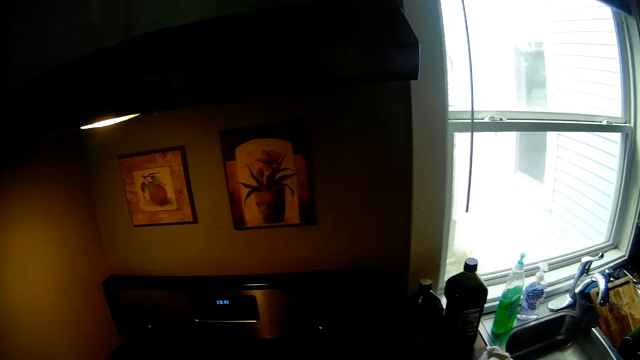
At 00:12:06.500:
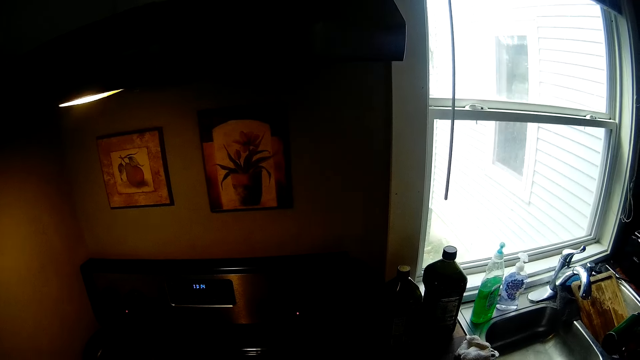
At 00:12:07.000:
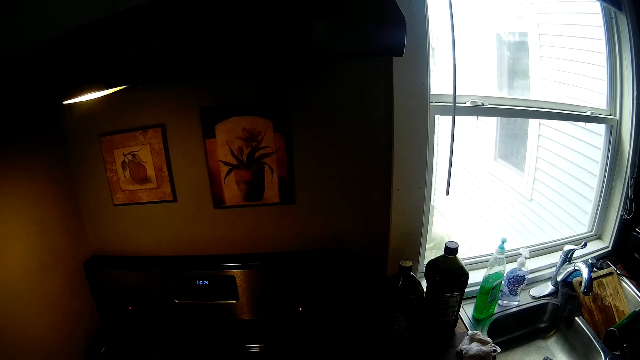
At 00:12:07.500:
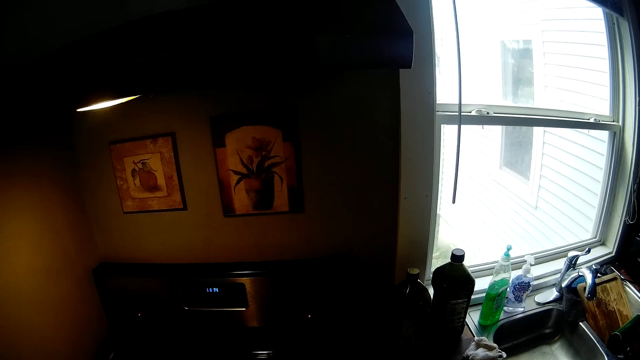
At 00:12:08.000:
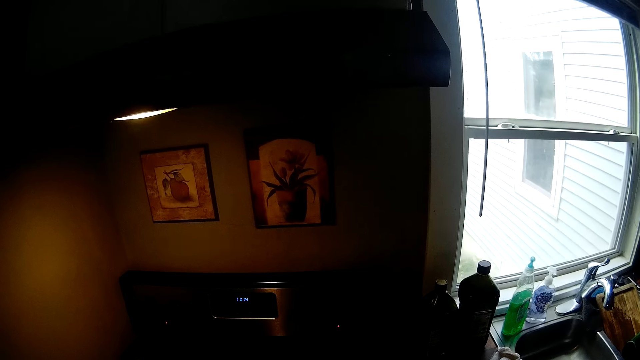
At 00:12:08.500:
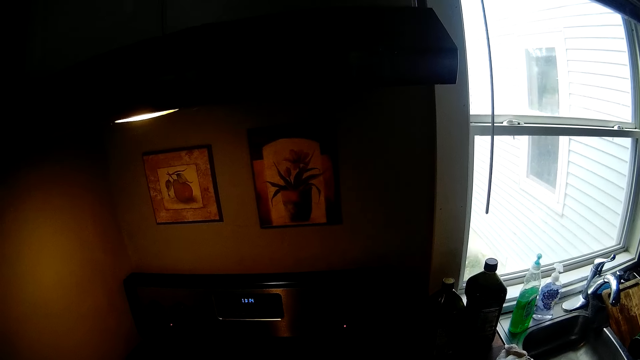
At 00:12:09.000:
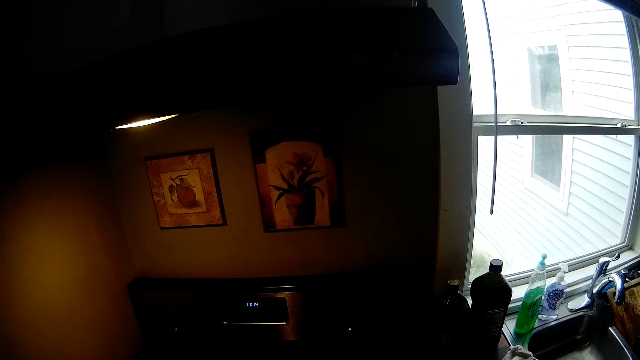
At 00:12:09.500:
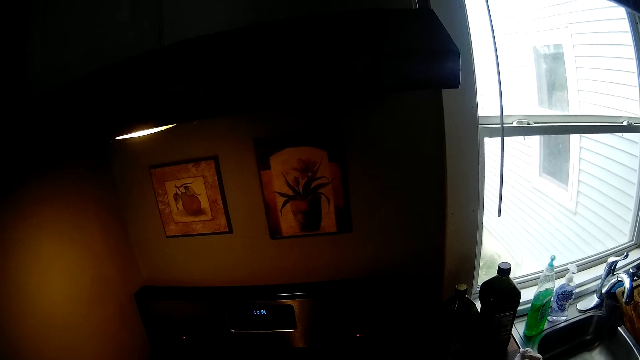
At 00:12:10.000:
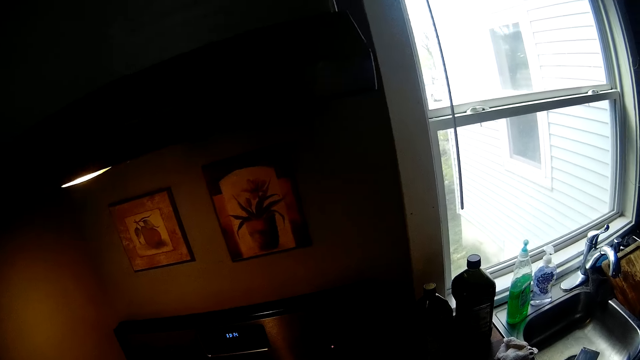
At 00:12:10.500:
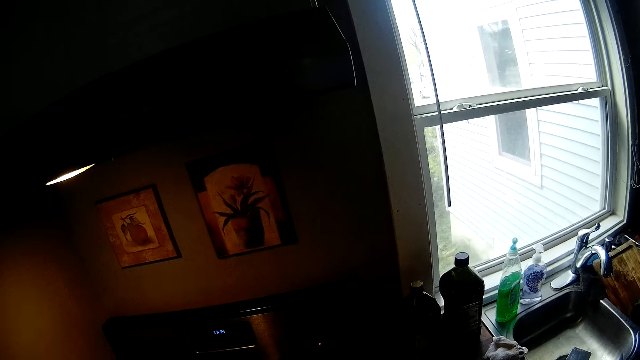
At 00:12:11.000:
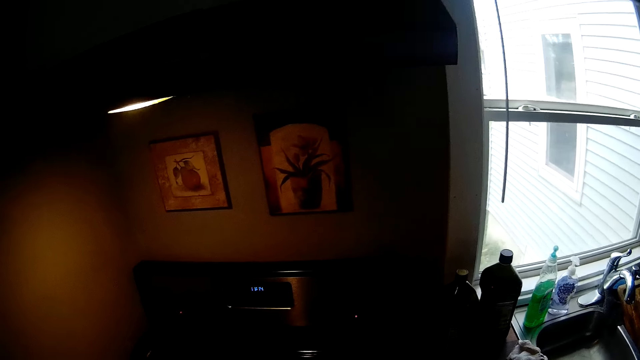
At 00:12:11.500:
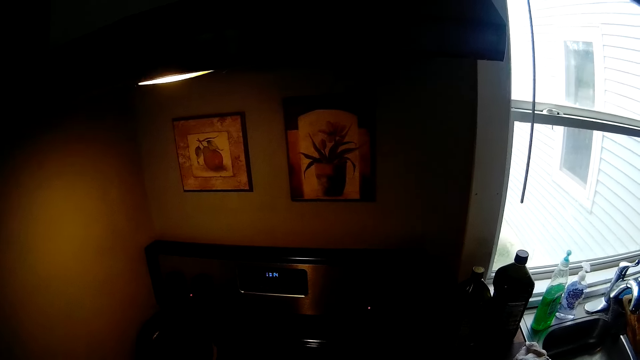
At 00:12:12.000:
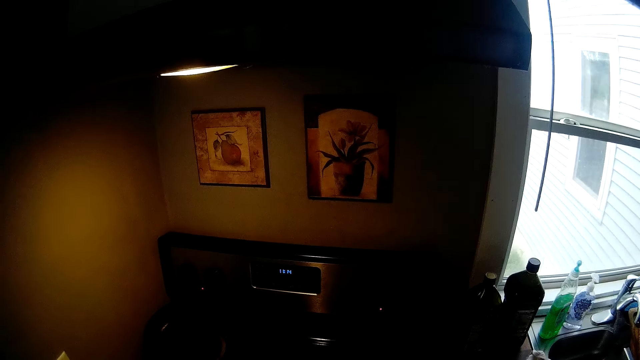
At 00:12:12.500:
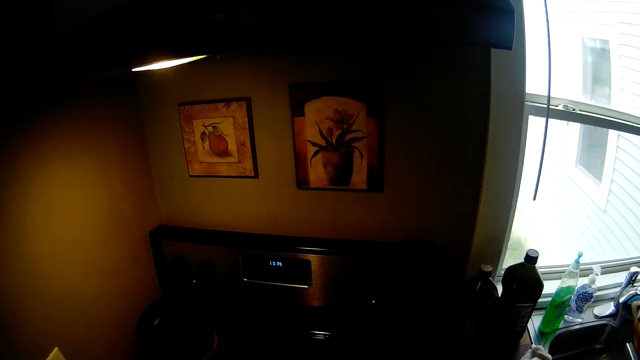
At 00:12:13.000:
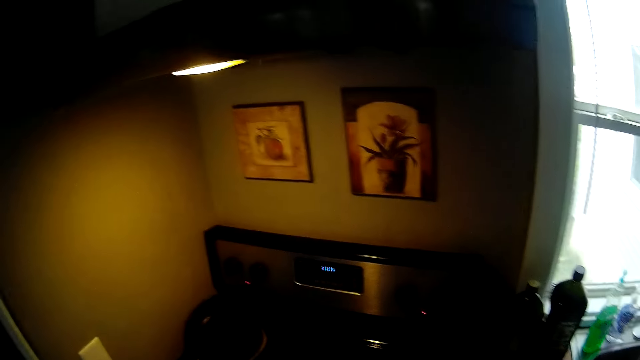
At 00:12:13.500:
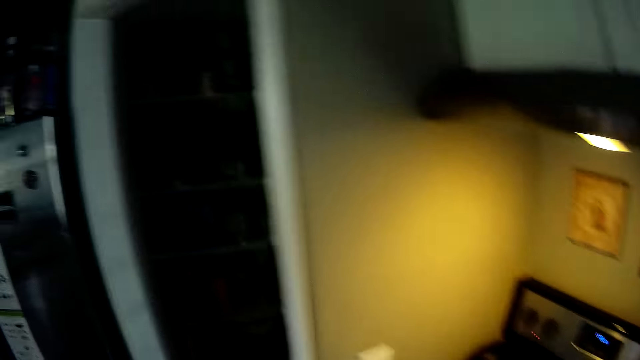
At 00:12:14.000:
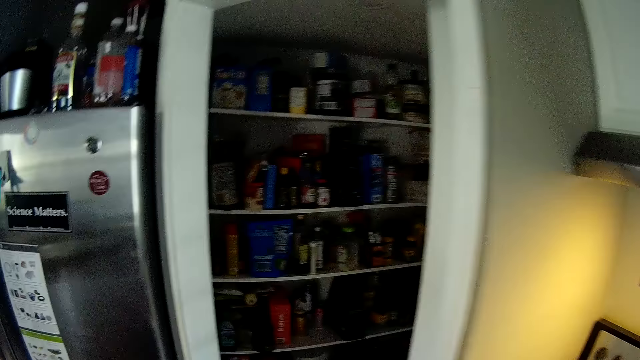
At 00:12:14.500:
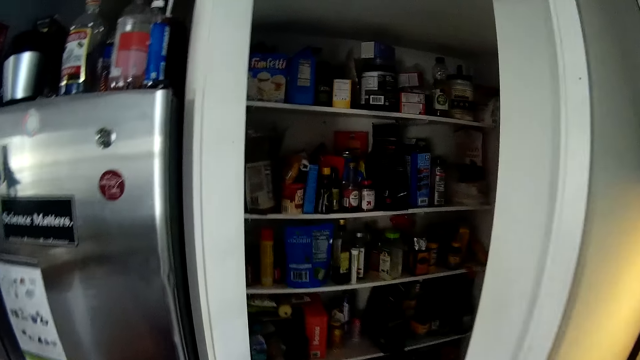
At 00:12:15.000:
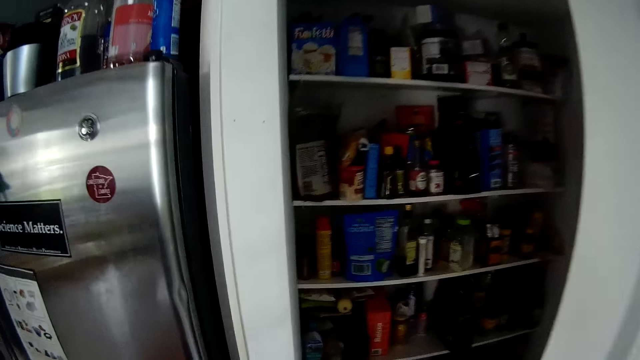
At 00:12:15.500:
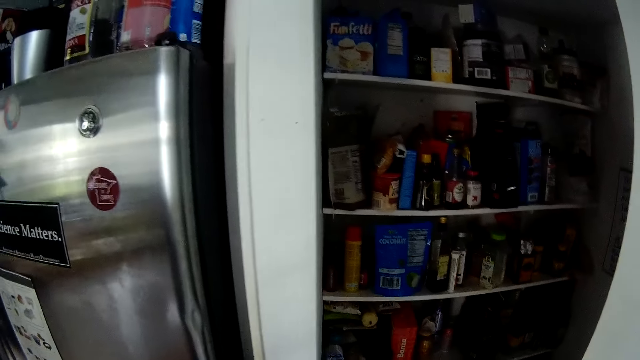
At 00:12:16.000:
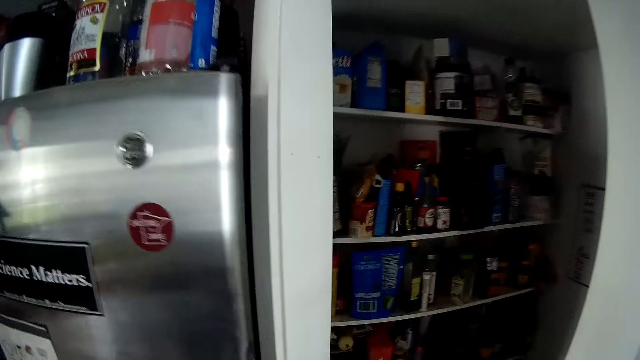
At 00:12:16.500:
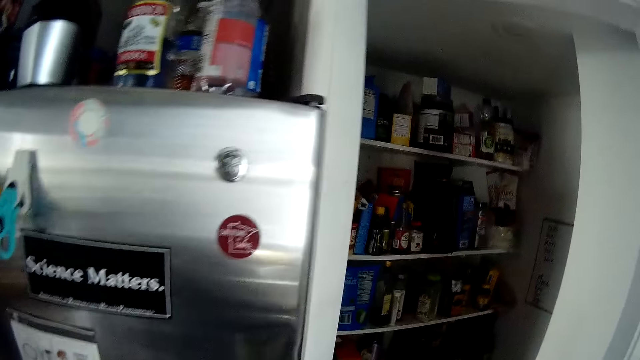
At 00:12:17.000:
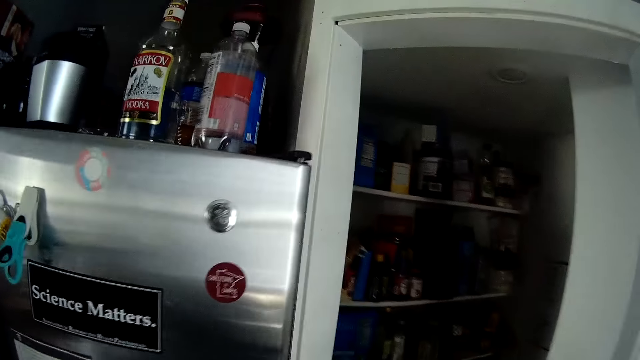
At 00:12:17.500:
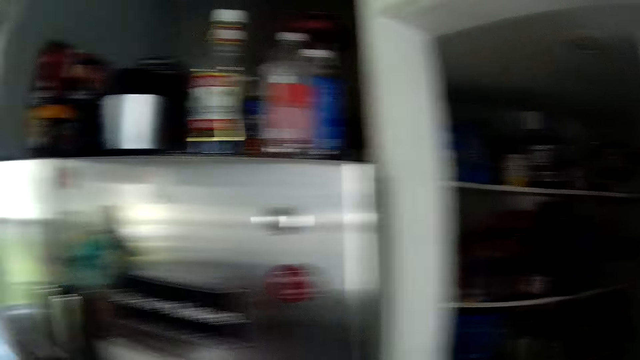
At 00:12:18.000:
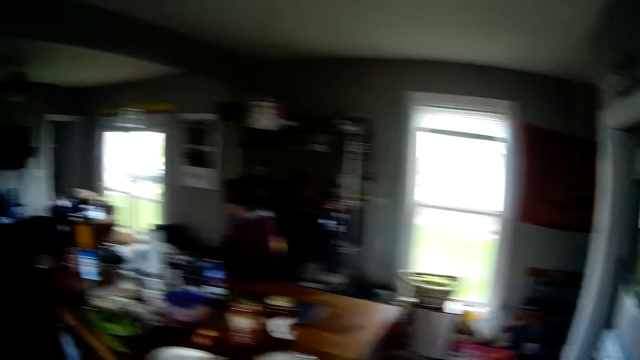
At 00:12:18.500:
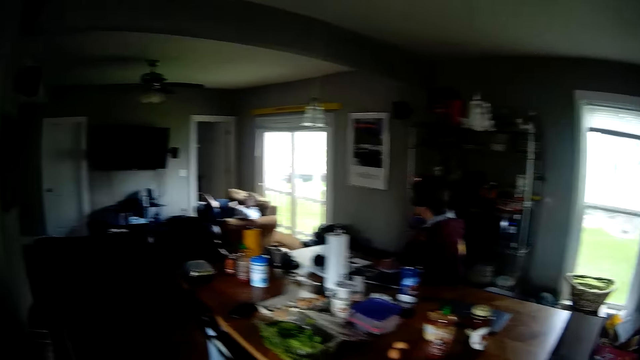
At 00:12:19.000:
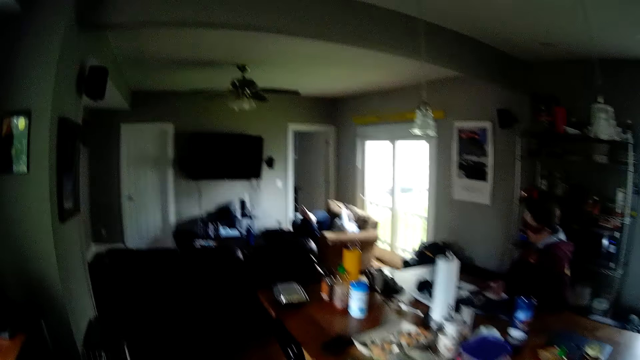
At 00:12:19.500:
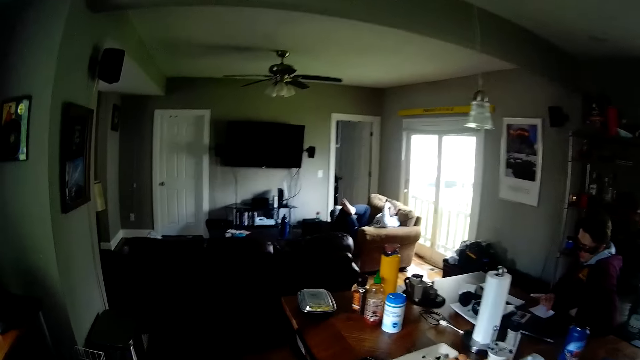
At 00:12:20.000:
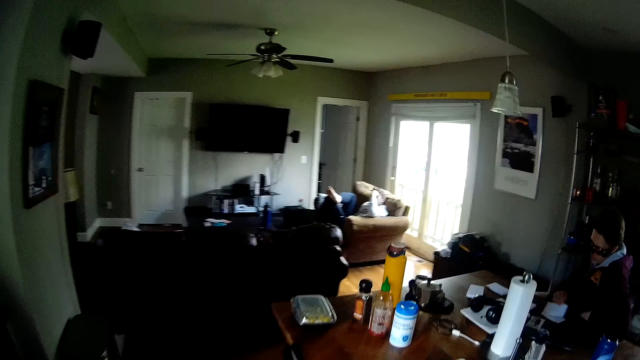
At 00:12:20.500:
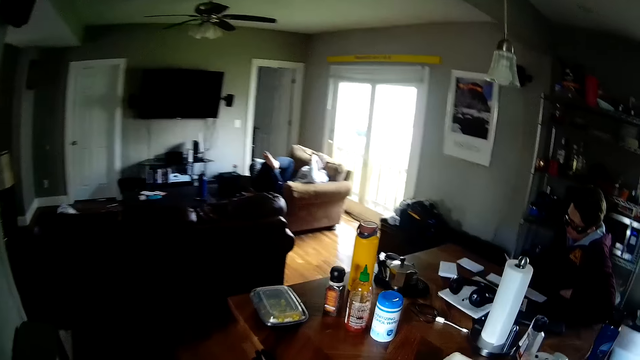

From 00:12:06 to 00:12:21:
The camera wearer looks around the house and walks around the house. They stare inside the refrigerator. They look around the house and walk around the house.

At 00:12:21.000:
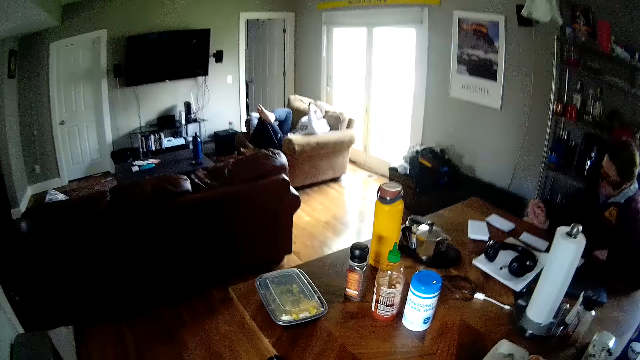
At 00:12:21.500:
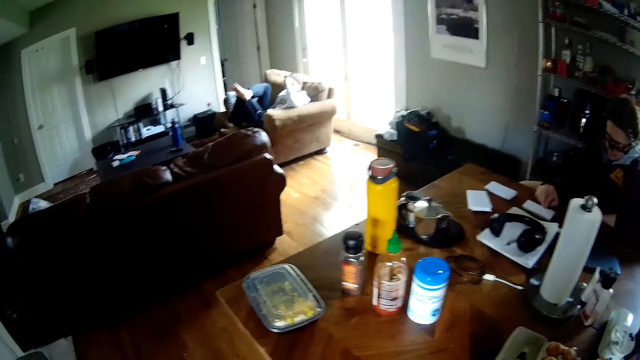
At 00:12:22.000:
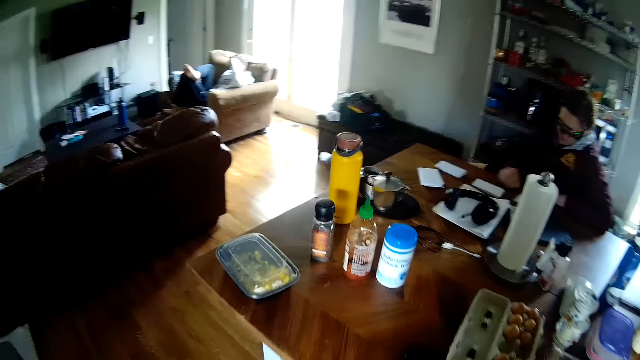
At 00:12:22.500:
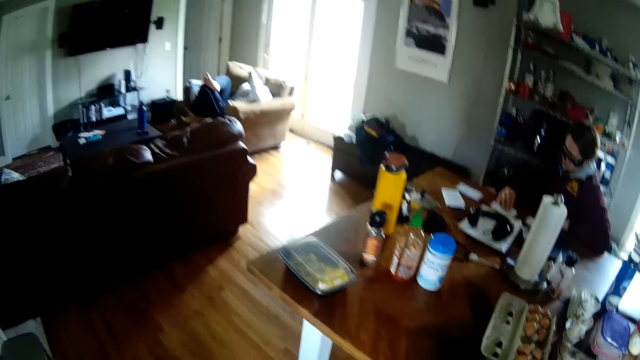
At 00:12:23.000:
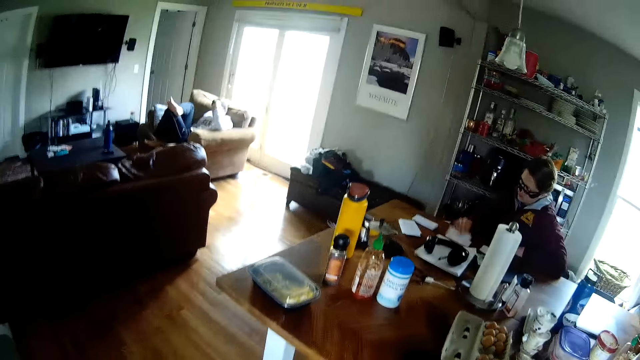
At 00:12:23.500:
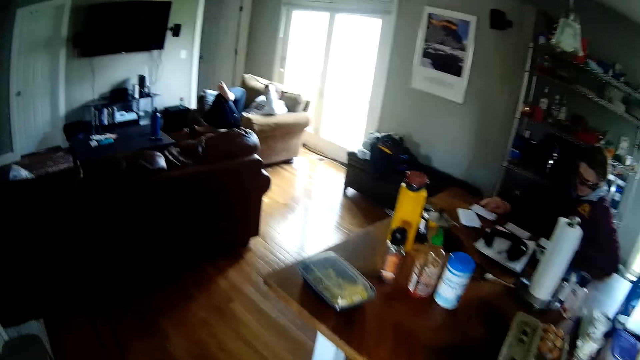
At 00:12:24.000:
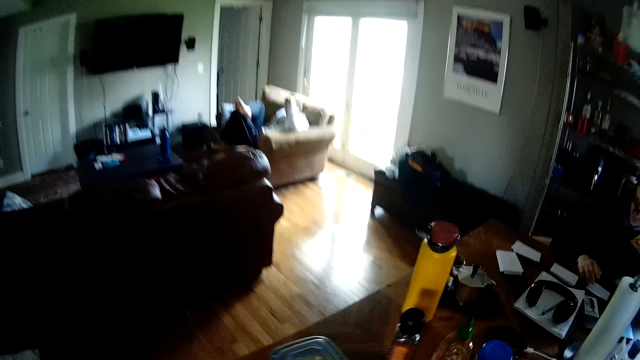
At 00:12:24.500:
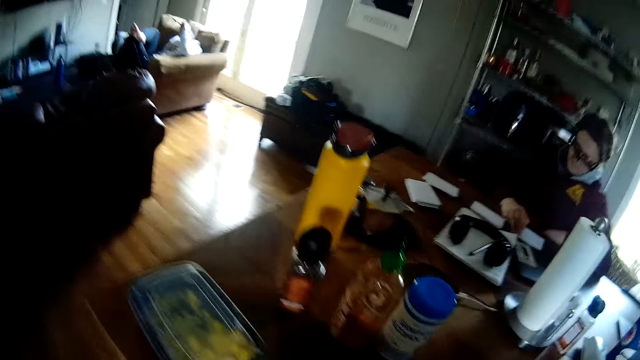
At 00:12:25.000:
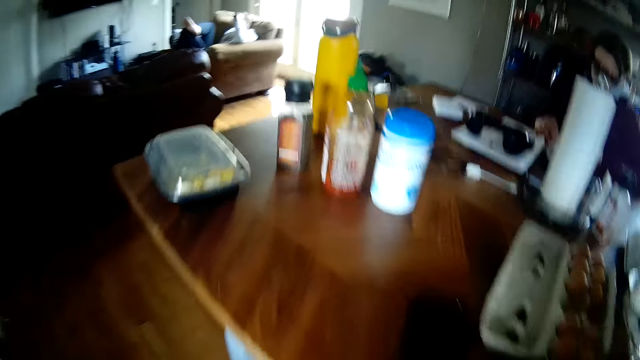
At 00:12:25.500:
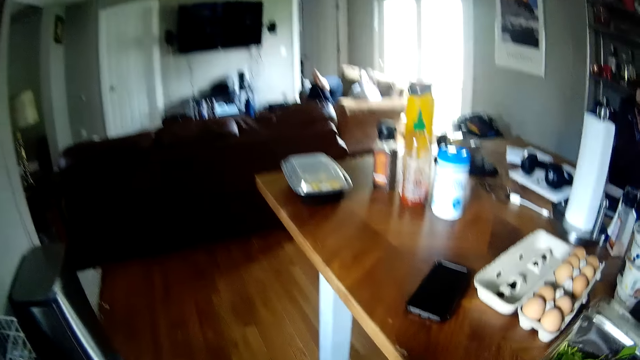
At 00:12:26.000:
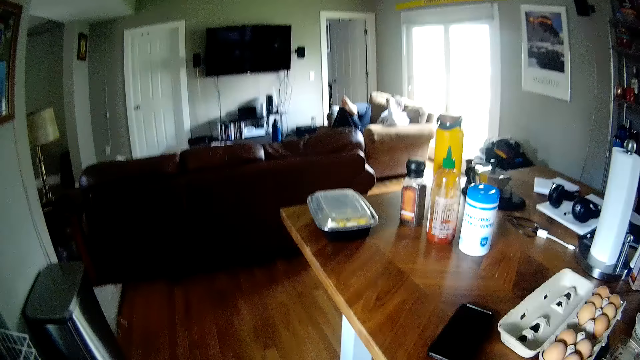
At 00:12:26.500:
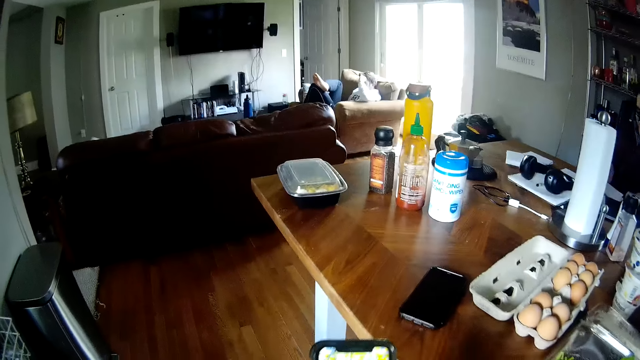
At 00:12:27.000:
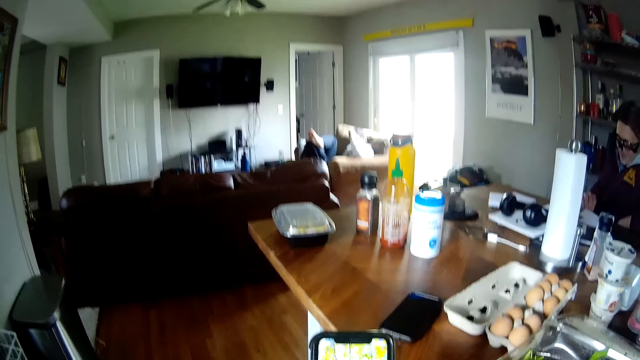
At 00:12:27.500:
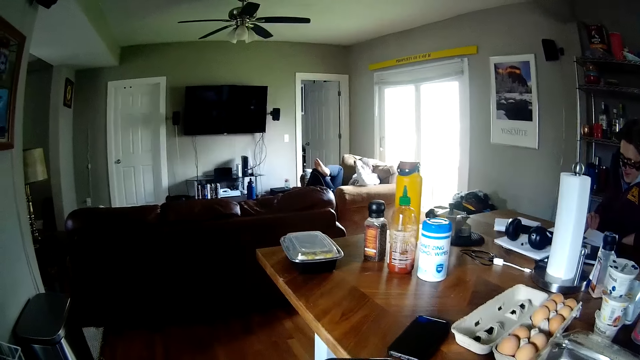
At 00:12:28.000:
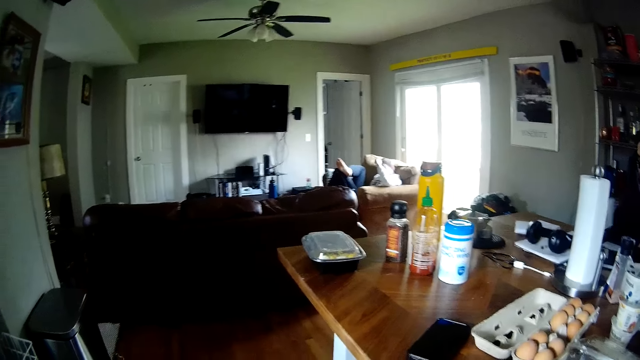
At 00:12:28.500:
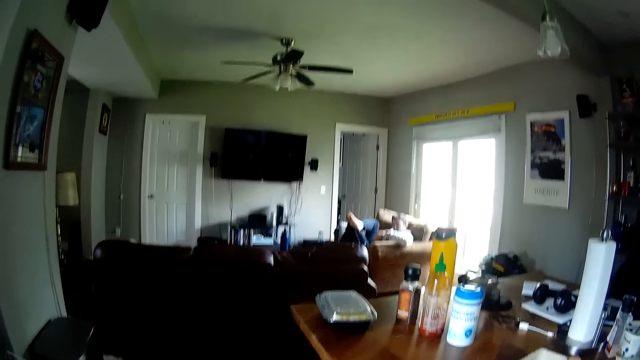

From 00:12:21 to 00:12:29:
The camera wearer sits down. They operate a phone with both hands.
